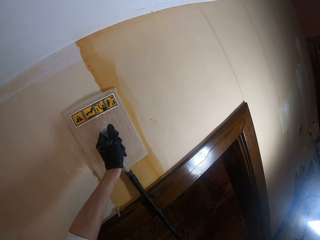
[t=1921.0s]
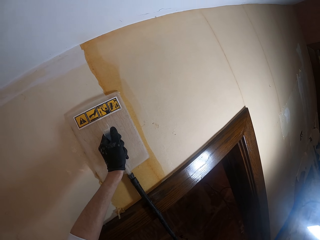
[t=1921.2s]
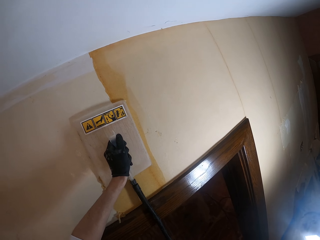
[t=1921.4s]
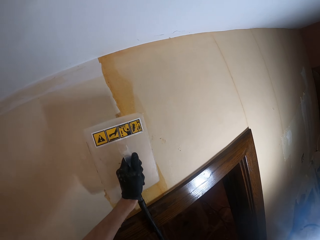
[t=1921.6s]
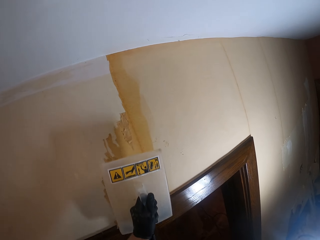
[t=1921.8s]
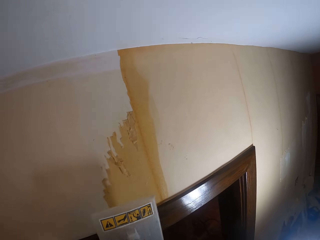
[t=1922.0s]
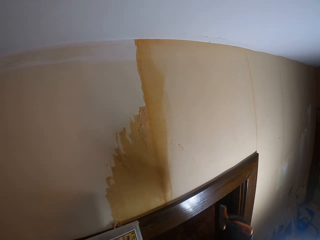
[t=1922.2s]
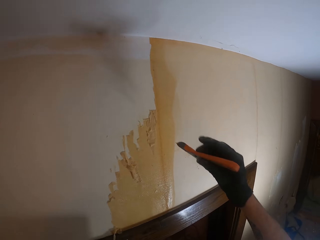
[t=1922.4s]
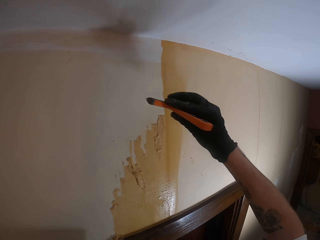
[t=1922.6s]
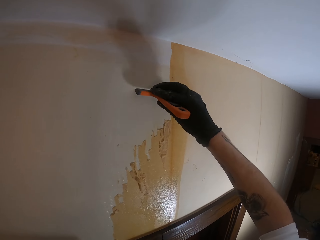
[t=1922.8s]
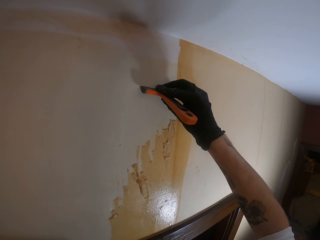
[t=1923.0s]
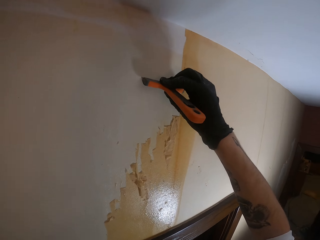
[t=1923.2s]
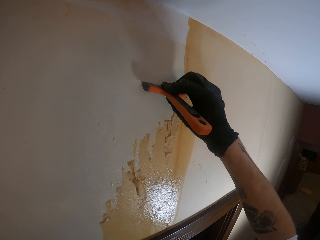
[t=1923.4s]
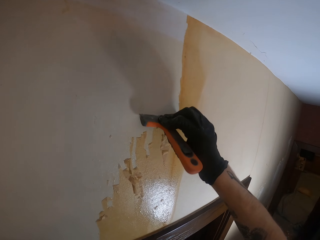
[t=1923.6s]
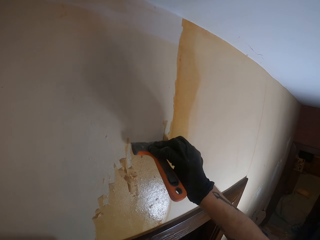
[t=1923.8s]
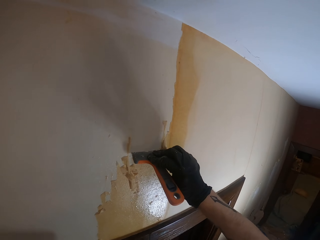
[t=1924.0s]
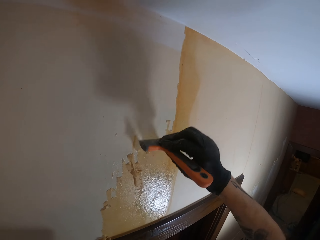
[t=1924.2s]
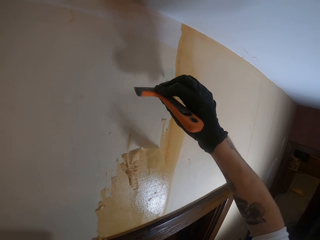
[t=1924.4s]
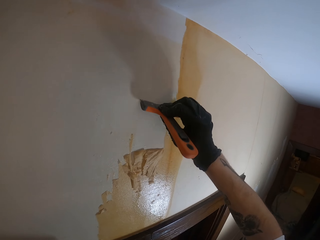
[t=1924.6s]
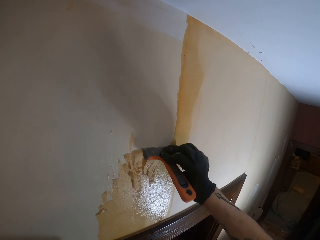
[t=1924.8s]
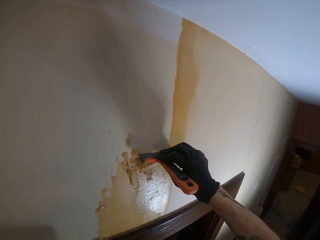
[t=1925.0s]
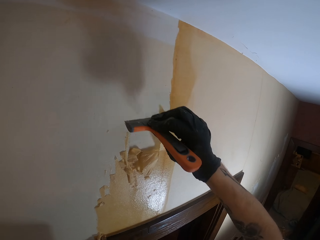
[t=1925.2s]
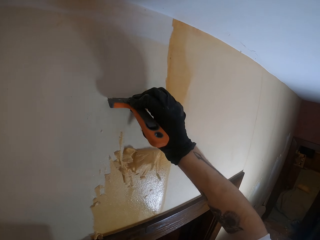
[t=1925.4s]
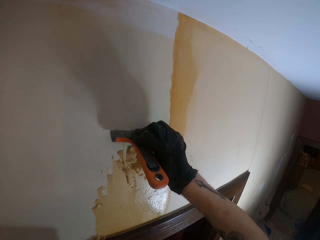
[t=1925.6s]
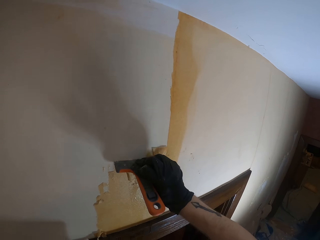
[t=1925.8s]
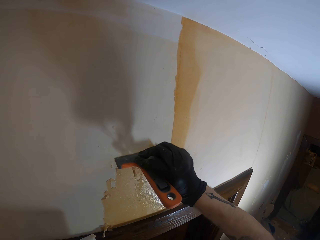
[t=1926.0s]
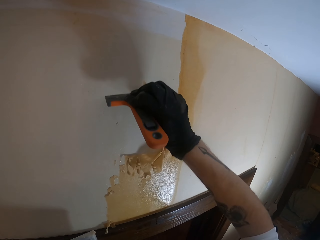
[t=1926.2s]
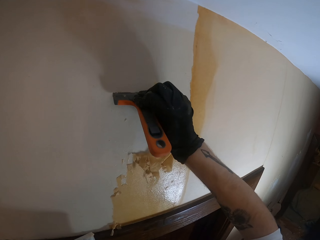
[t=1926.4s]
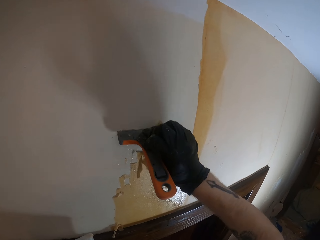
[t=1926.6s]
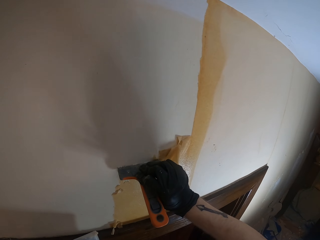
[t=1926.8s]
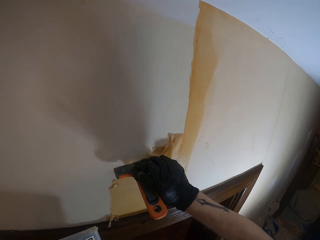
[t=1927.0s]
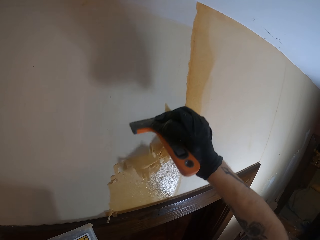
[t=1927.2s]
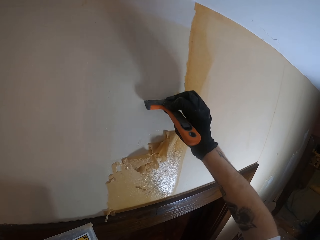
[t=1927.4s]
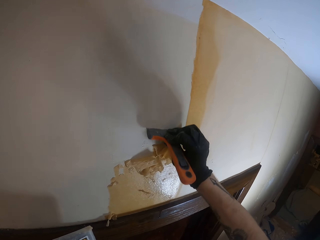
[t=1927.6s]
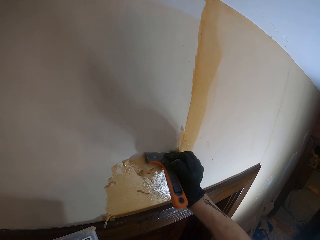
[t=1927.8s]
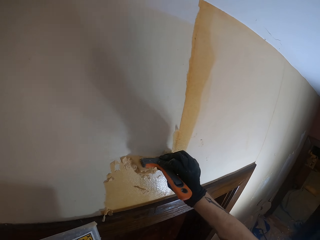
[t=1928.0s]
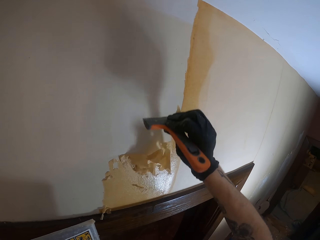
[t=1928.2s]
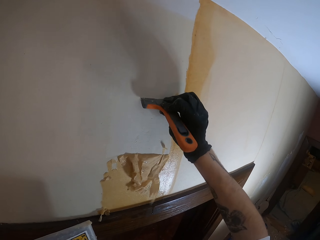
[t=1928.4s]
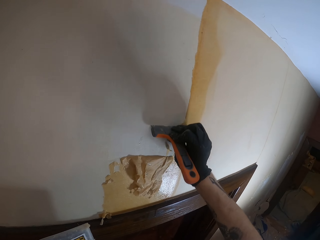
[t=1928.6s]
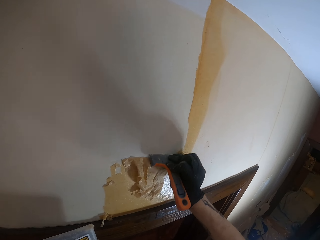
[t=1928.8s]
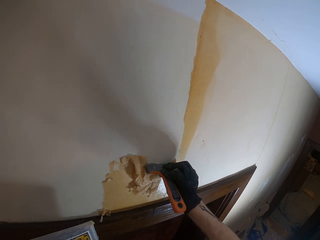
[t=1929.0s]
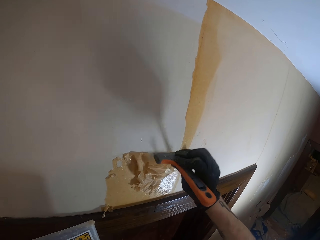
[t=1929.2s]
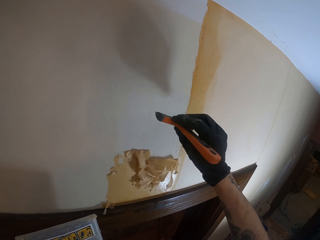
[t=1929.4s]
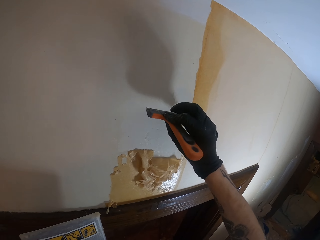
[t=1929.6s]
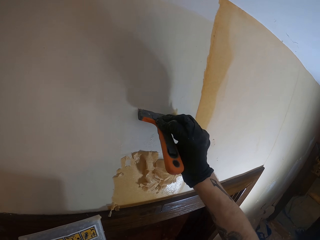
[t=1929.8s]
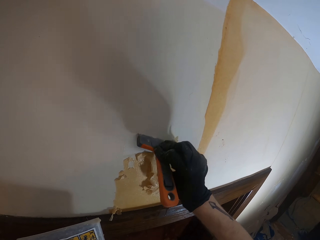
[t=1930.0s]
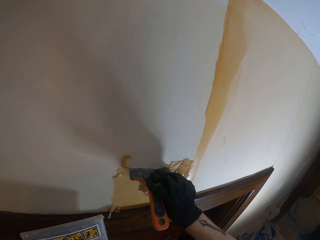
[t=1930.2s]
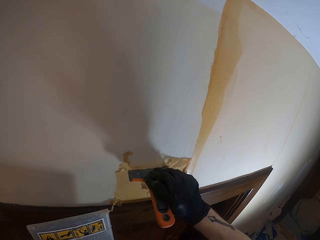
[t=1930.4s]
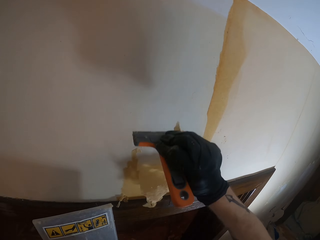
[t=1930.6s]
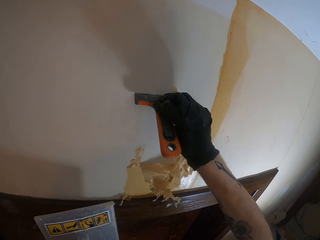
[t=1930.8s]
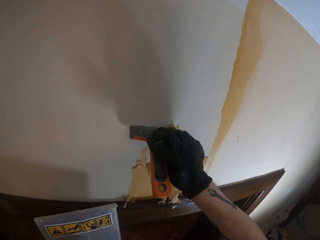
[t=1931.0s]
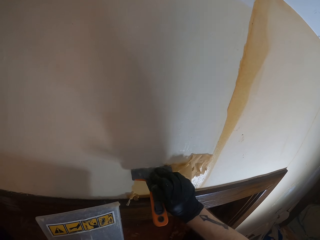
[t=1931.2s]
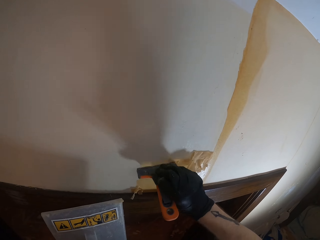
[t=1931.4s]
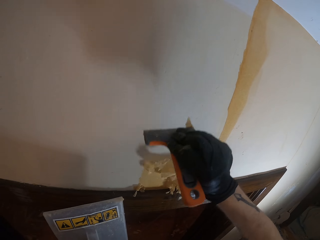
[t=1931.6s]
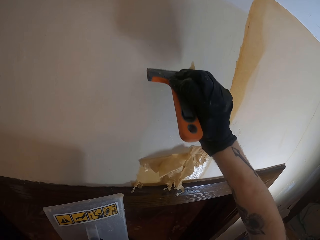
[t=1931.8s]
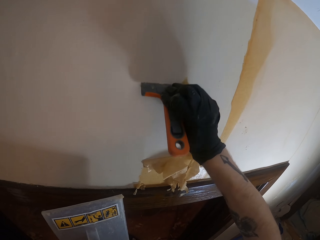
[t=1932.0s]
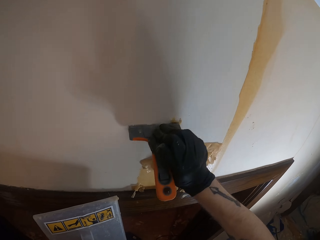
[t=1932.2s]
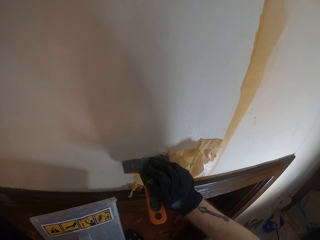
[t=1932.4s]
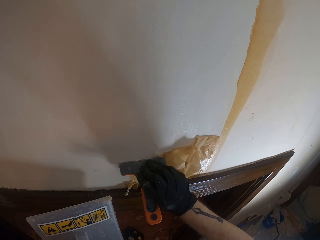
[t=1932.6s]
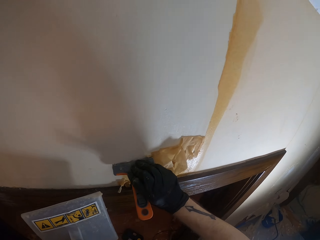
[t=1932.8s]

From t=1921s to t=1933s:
The camera wearer moves the wallpaper steamer from the wall. They rub something from the wall. They remove wallpaper from the wall with a wallpaper scraper.

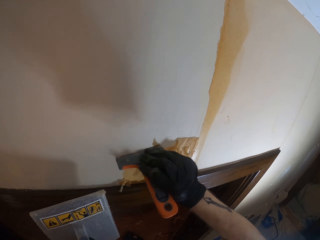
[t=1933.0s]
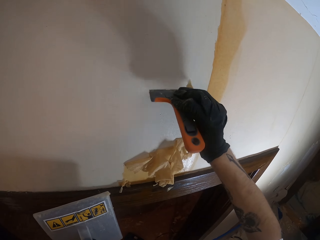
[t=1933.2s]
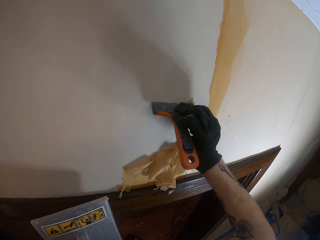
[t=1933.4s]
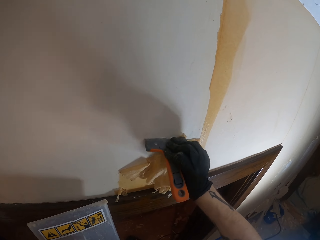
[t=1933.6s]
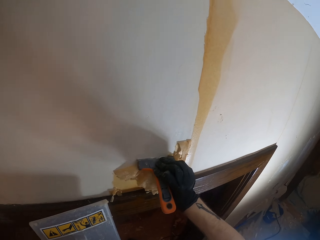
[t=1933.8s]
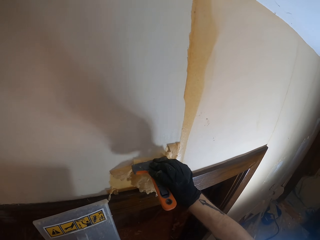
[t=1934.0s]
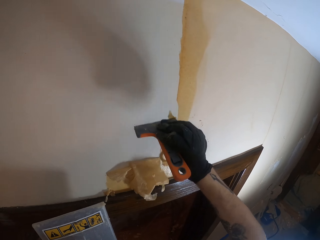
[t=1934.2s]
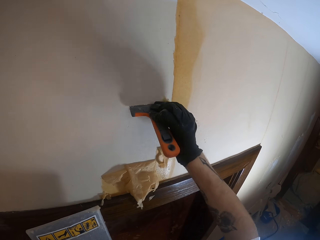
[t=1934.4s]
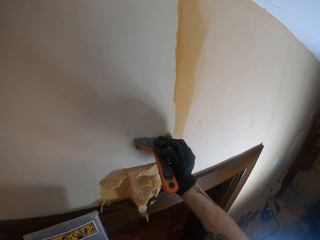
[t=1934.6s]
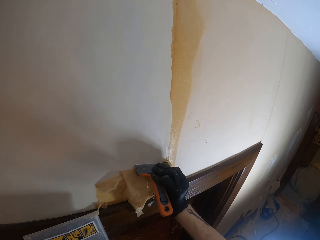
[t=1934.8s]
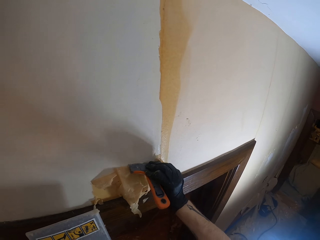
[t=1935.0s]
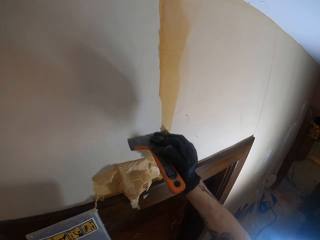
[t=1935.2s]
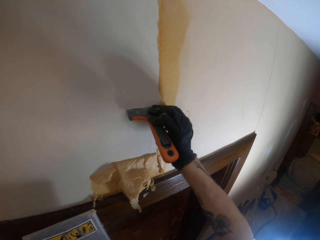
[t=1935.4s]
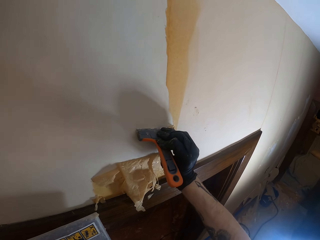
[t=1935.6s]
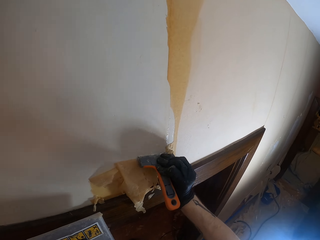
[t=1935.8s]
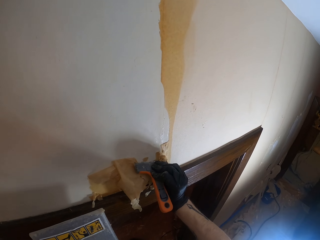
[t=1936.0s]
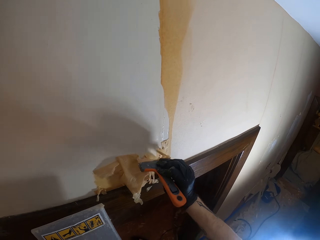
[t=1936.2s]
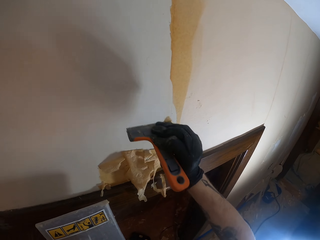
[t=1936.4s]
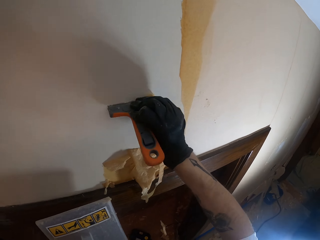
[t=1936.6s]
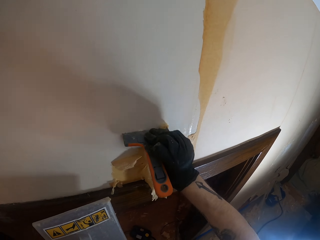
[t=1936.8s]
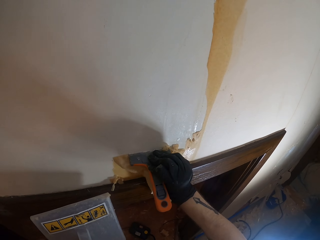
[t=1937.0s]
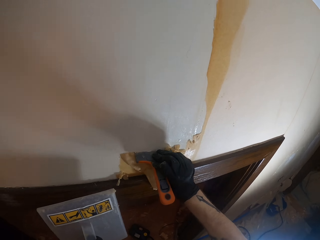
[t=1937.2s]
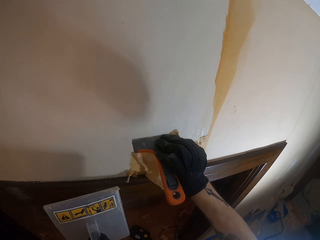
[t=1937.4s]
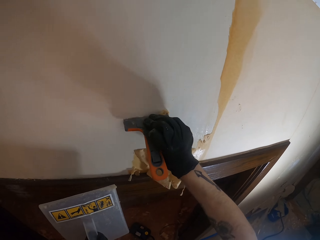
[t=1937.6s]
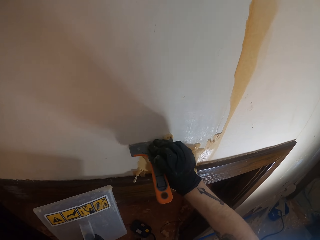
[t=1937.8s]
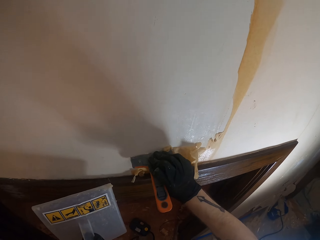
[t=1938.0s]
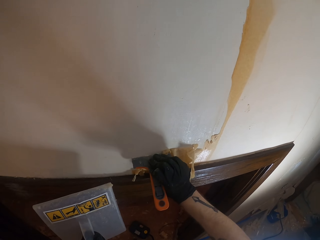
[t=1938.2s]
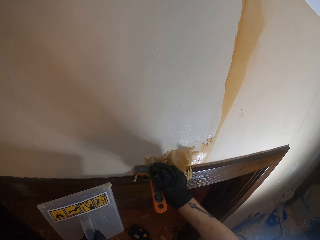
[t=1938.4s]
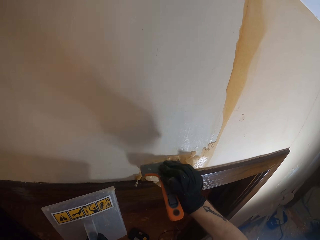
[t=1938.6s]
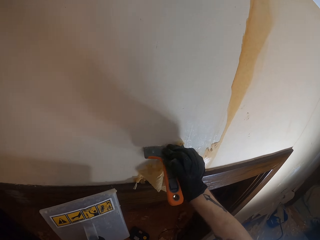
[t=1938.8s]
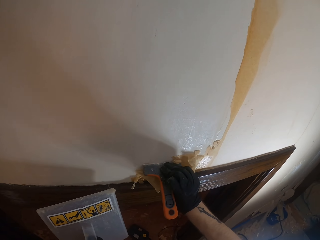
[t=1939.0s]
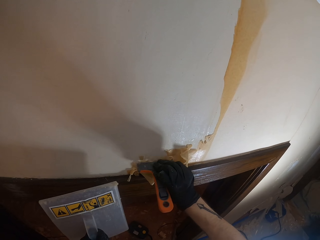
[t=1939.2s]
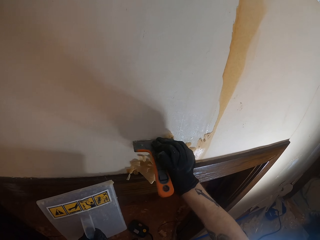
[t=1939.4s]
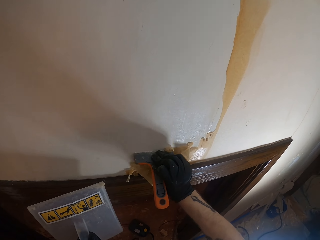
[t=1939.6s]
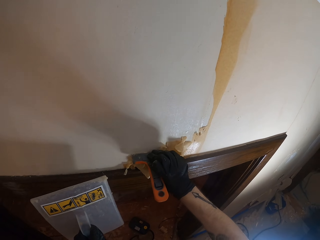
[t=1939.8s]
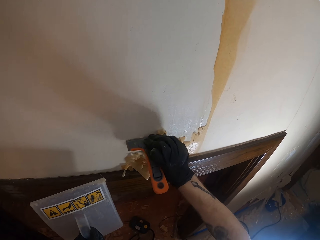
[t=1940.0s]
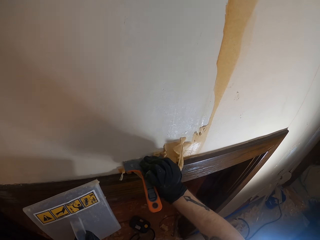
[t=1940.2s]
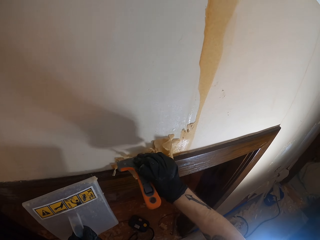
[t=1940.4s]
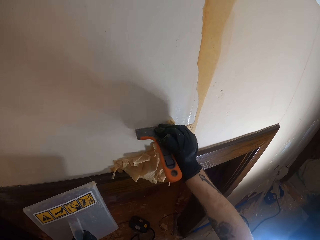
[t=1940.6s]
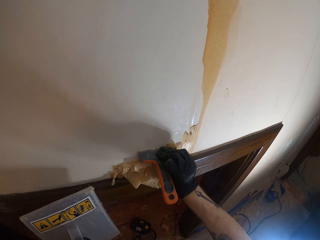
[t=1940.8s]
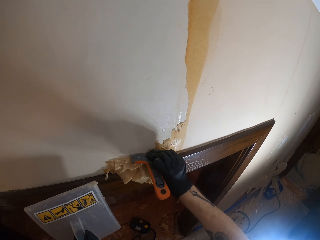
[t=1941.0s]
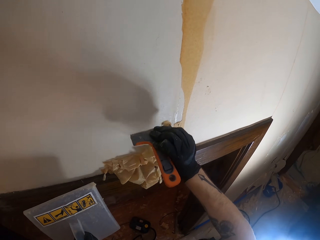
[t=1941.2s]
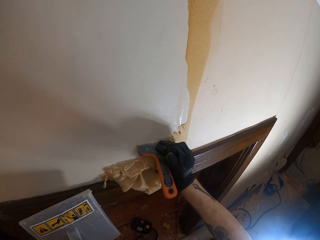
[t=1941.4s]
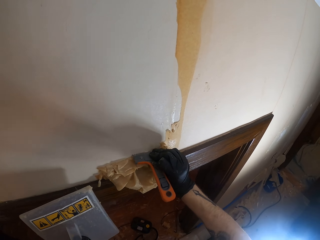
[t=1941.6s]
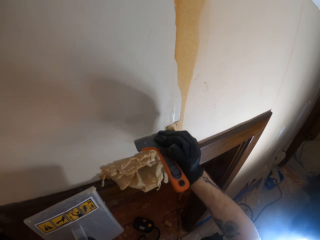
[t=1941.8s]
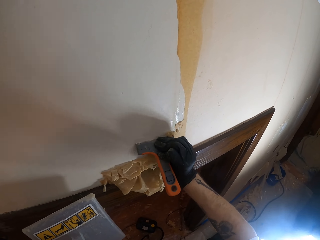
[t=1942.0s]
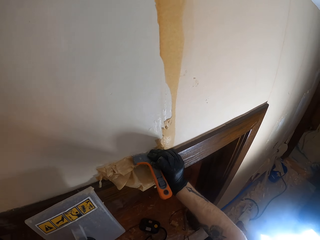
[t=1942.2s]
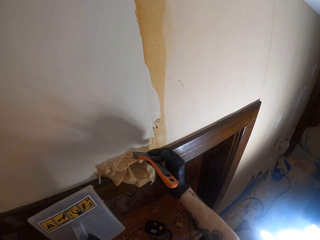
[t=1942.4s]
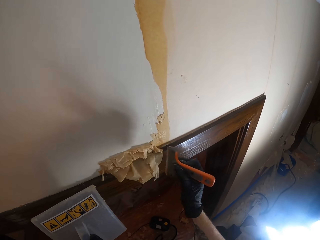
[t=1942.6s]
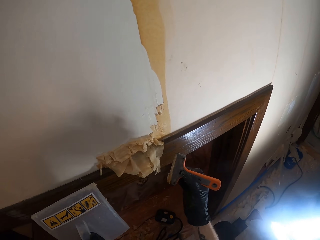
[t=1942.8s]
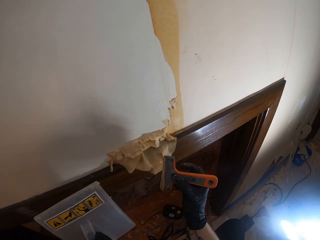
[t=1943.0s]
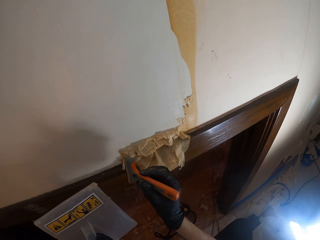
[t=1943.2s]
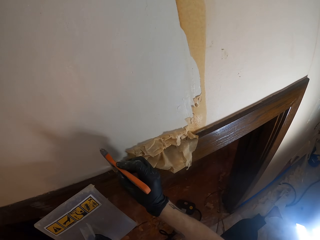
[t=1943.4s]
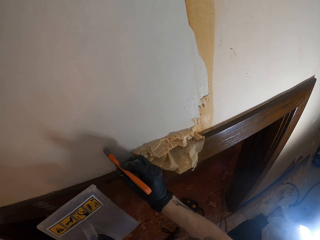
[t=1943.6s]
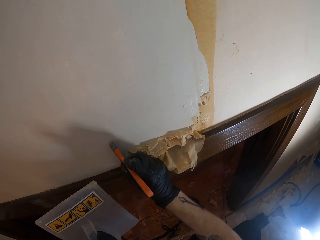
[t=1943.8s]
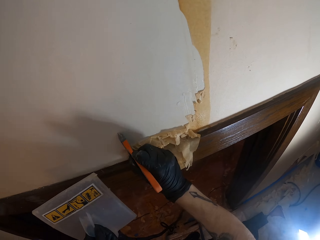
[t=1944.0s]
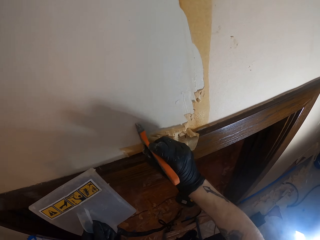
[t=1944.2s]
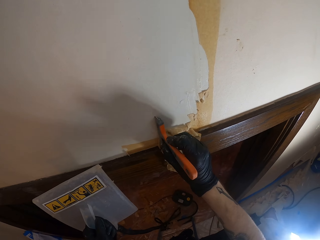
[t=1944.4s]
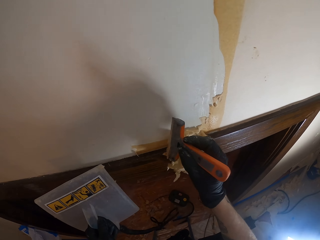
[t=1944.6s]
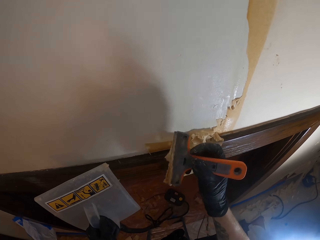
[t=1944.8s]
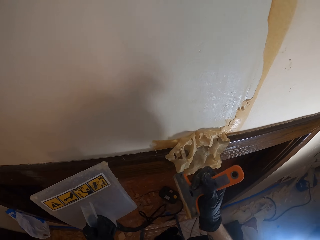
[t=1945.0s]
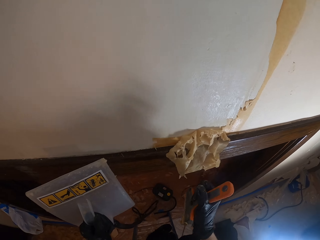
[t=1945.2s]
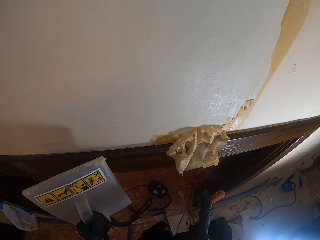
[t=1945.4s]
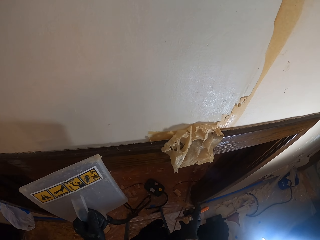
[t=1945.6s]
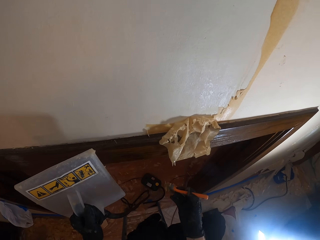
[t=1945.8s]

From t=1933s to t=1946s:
The camera wearer removes the wallpaper scraper from the wall. They hold the scraper. They remove the wallpaper from the wall with the wallpaper scraper. They adjust the scraper.
